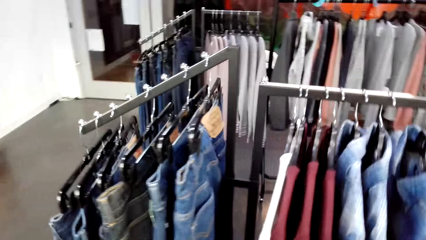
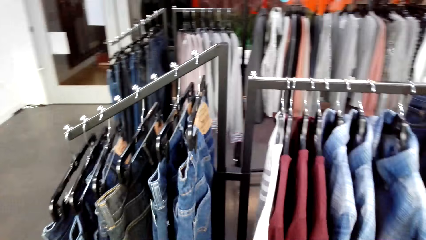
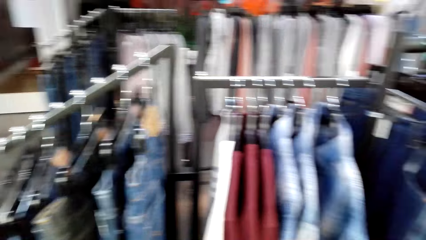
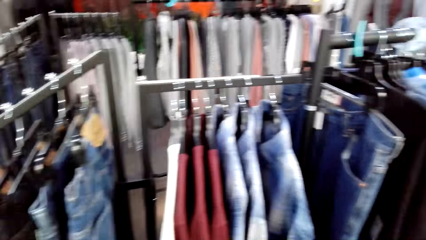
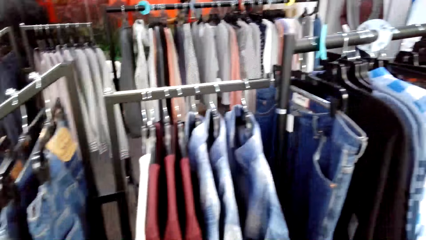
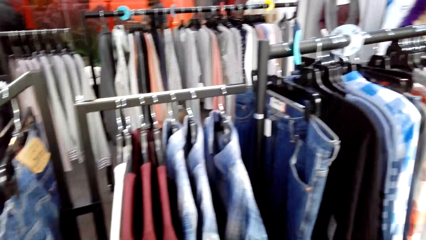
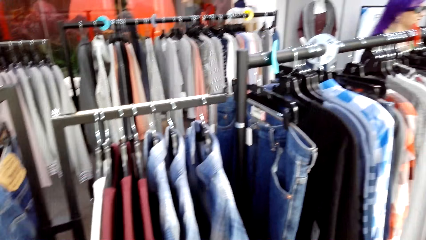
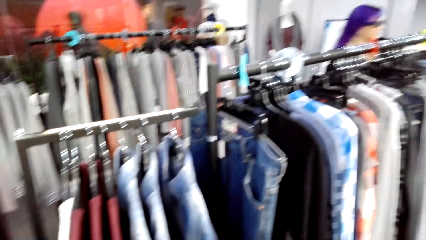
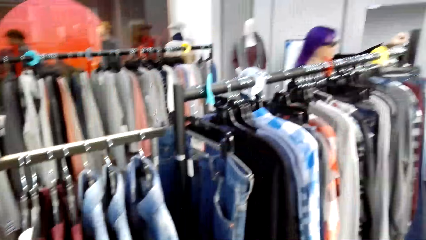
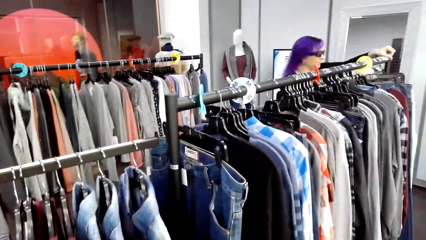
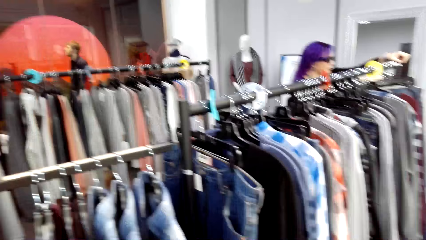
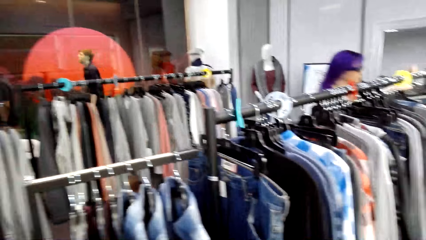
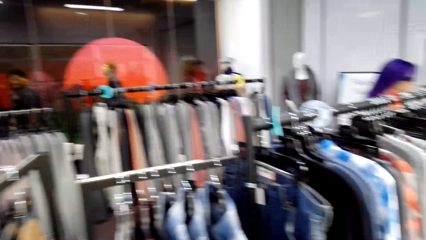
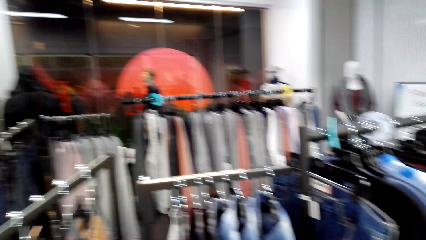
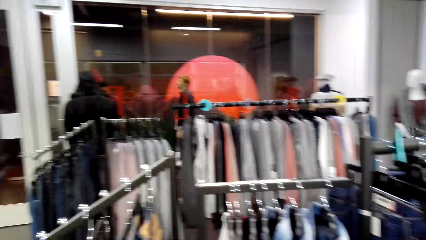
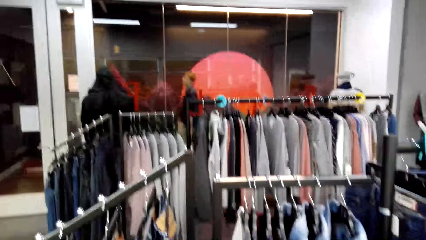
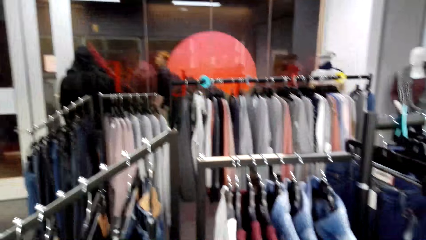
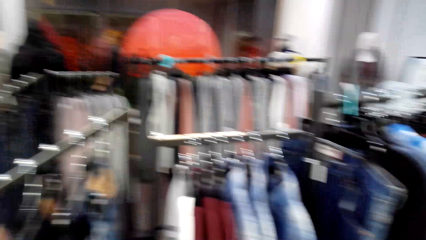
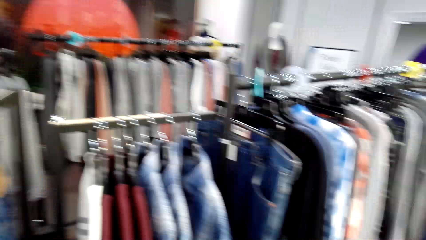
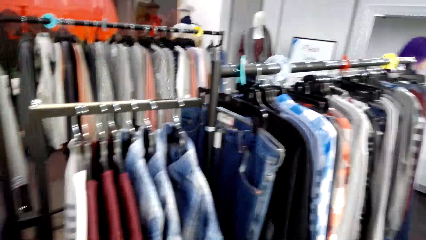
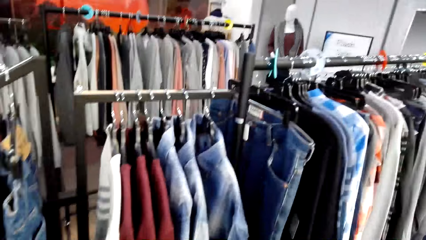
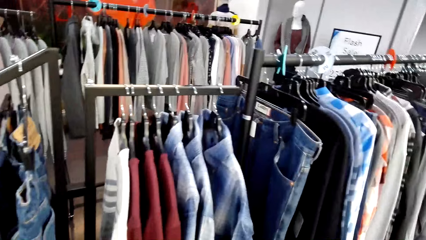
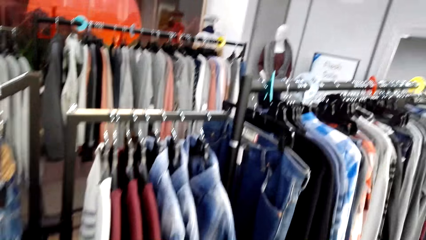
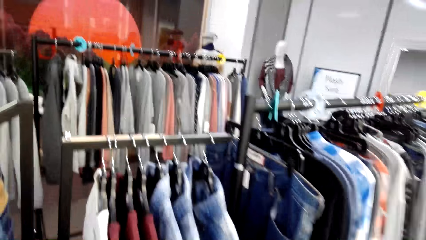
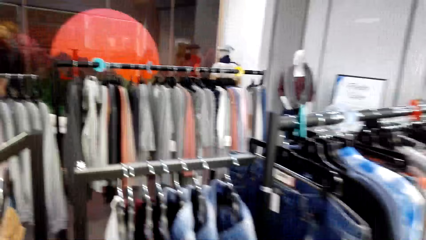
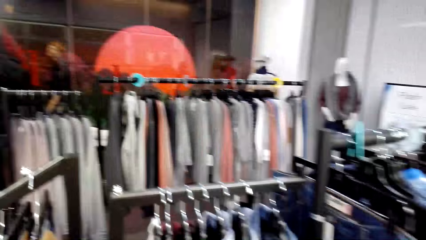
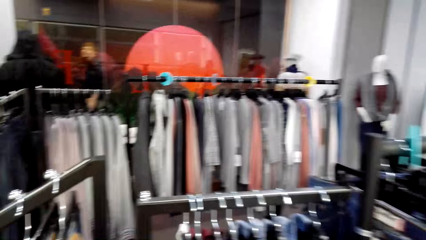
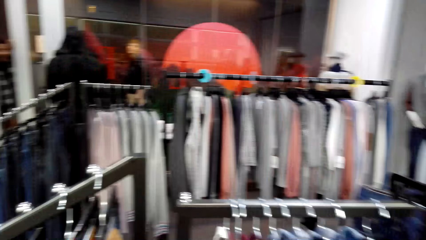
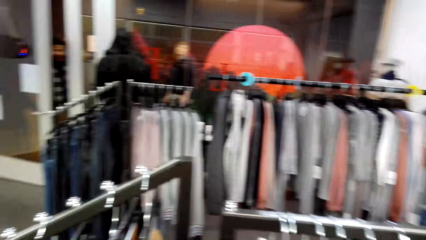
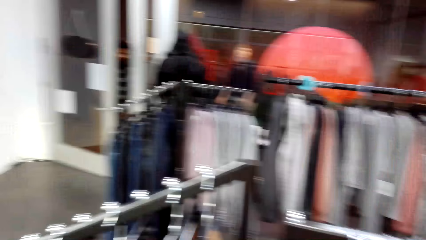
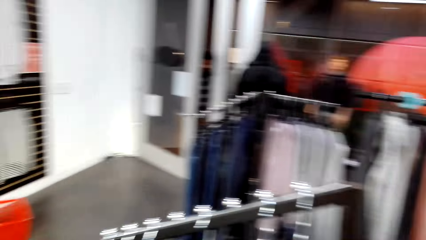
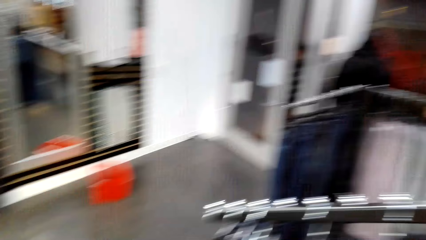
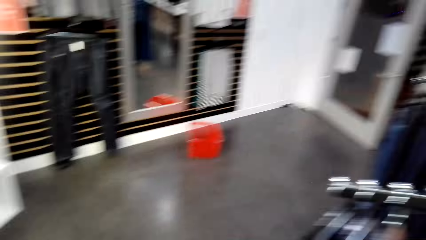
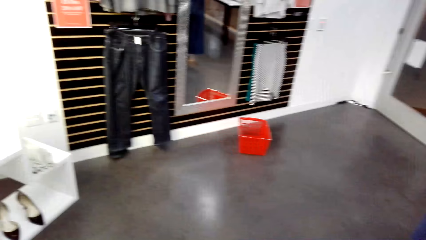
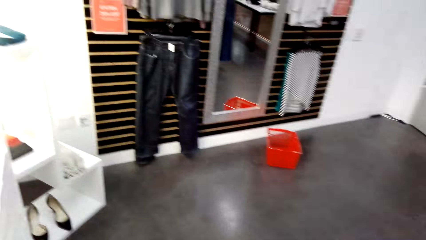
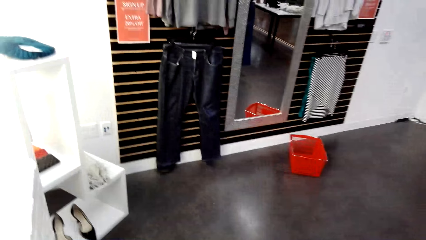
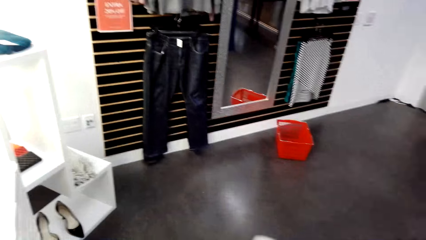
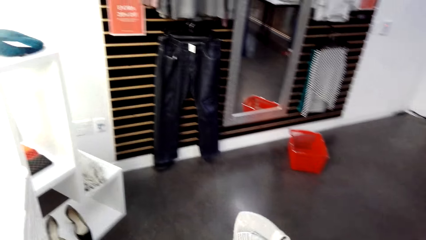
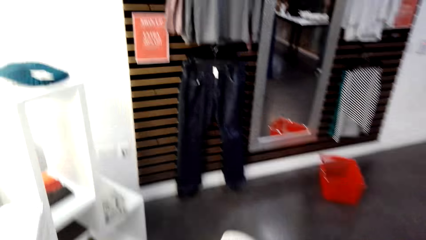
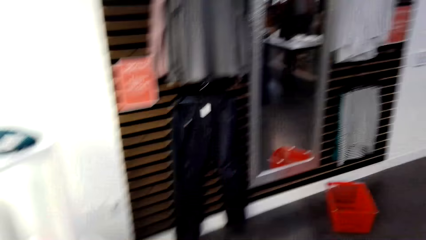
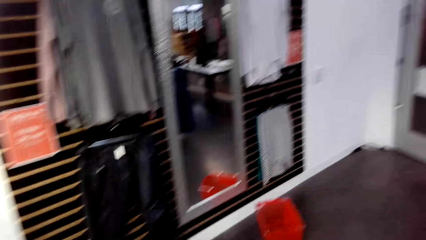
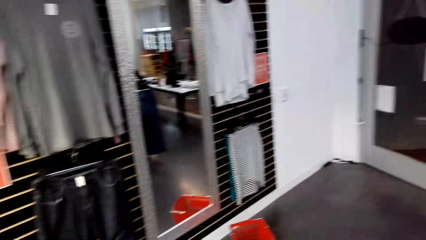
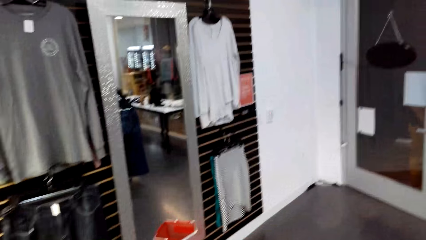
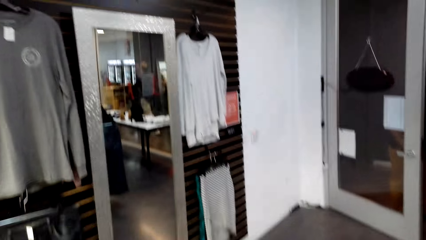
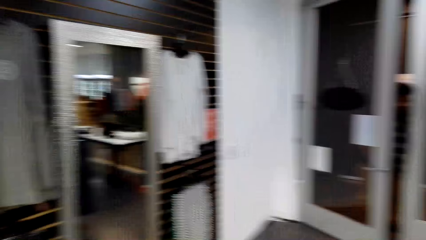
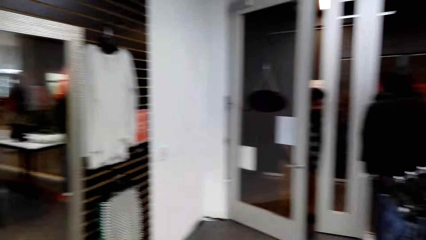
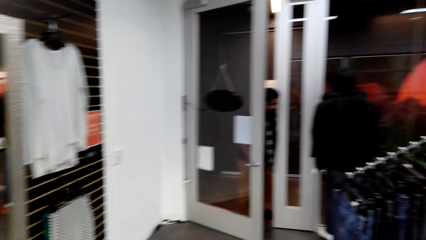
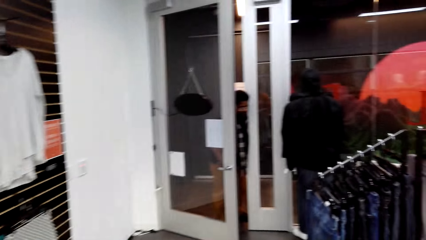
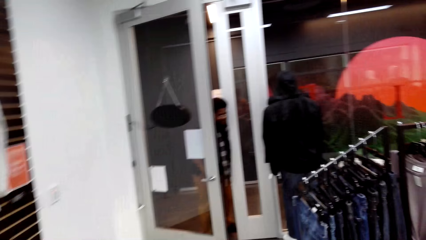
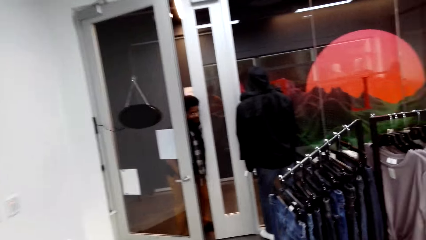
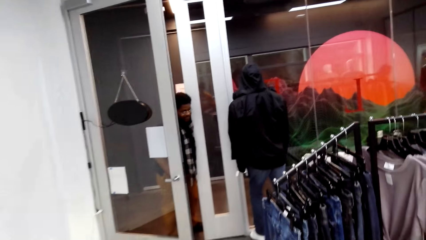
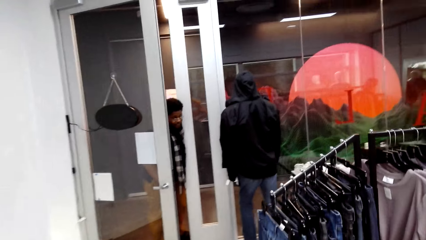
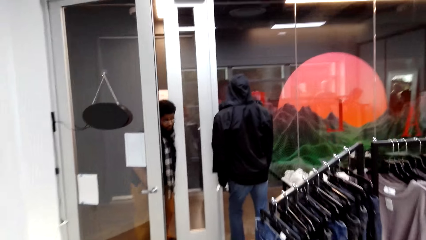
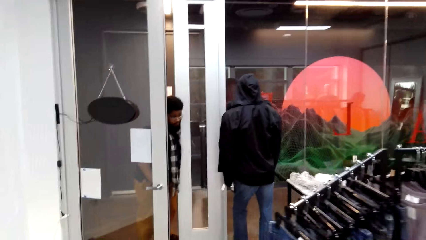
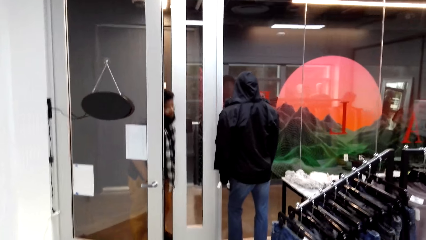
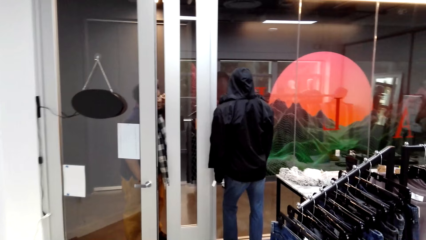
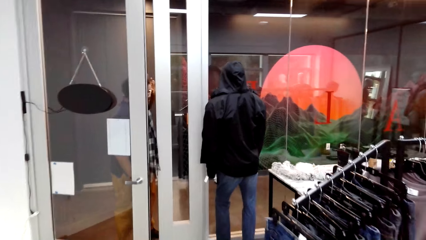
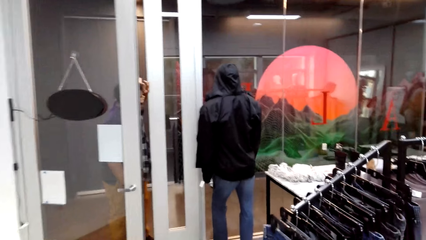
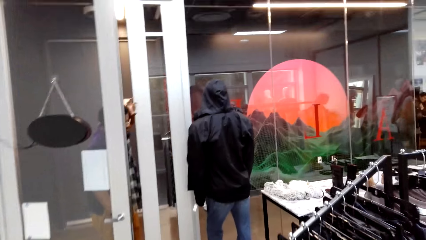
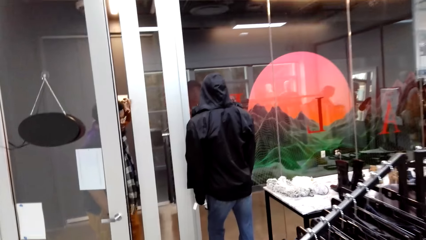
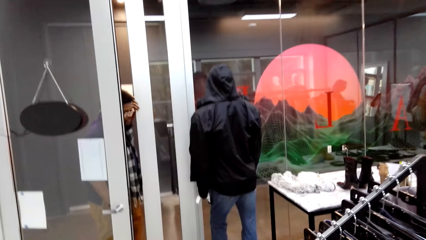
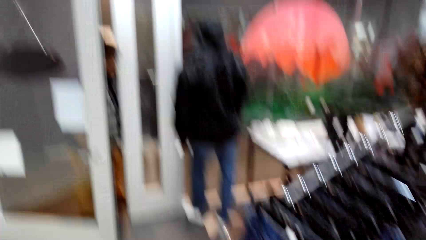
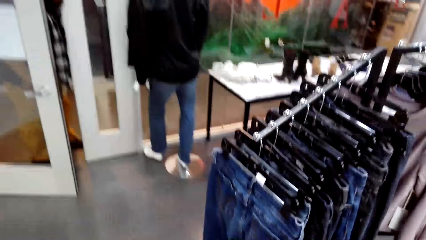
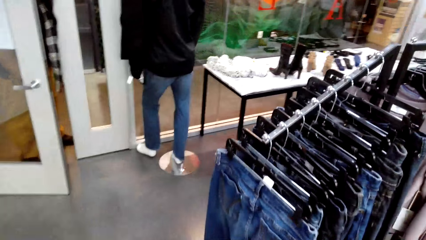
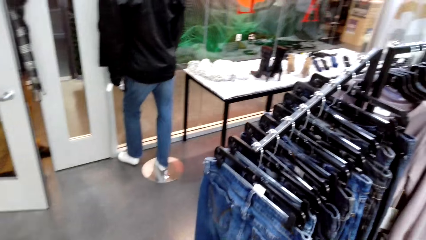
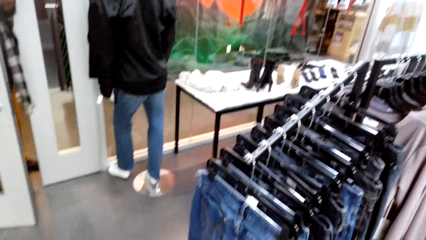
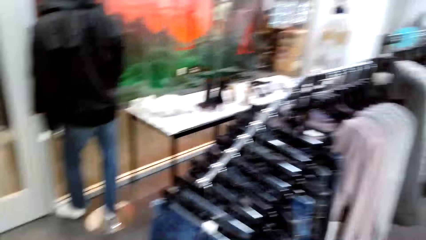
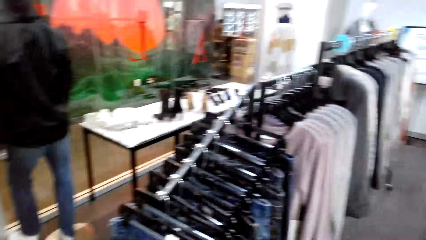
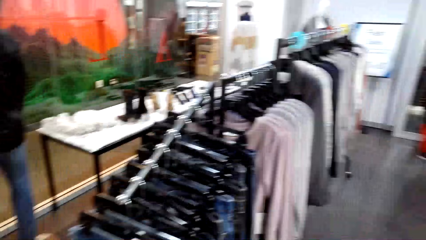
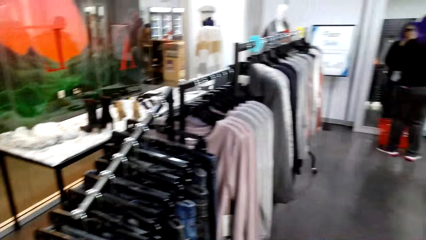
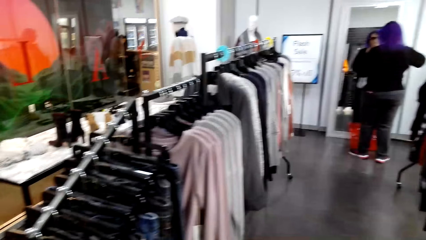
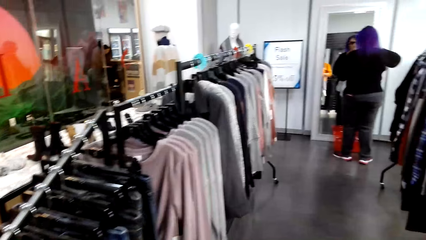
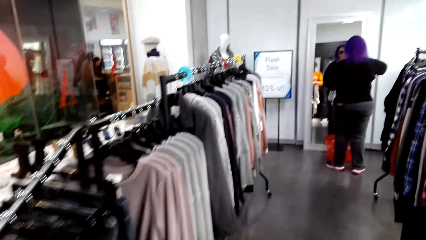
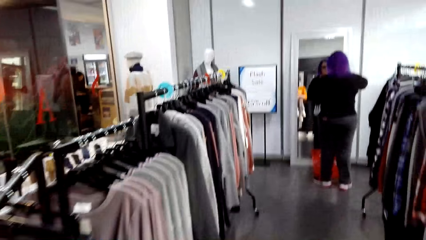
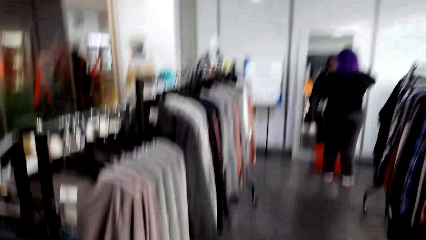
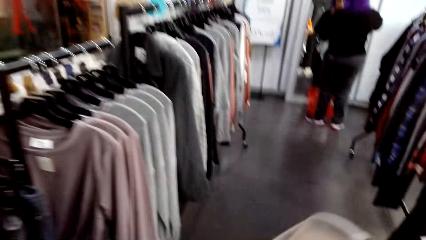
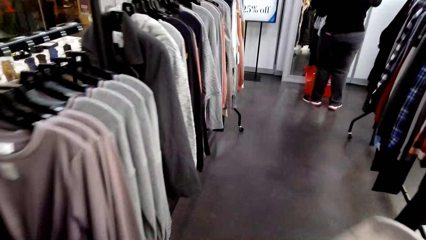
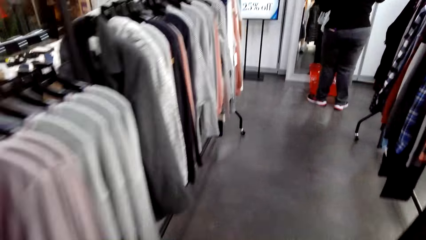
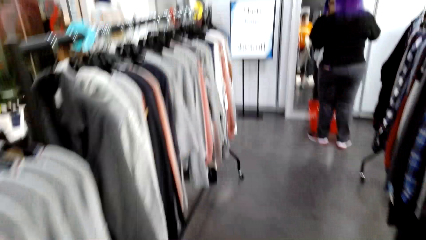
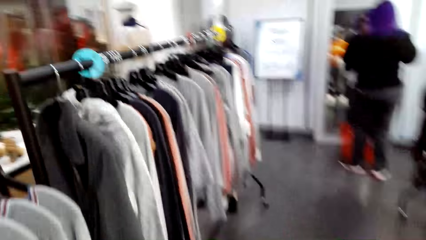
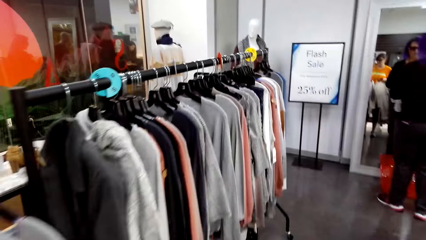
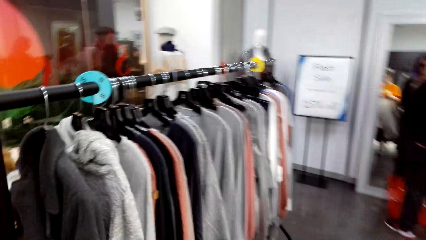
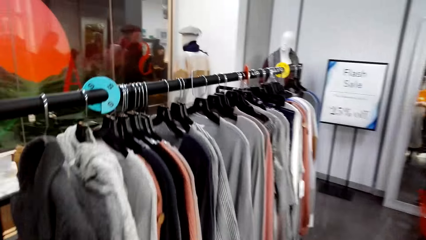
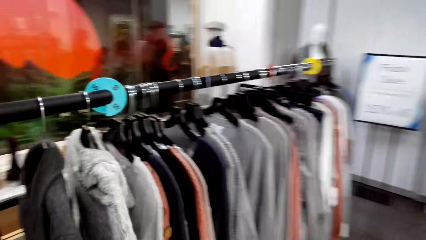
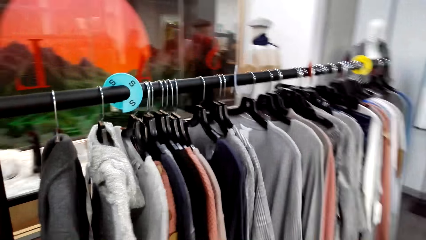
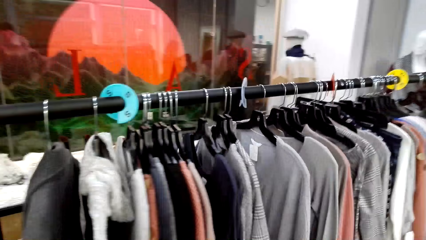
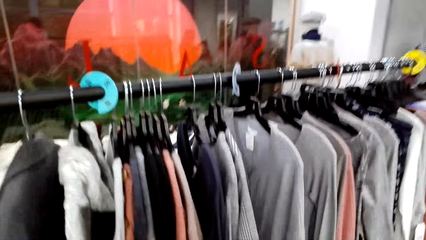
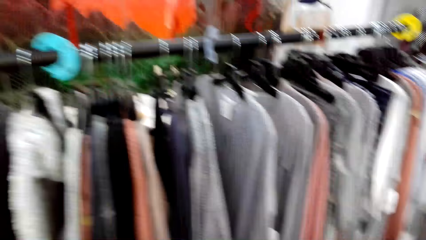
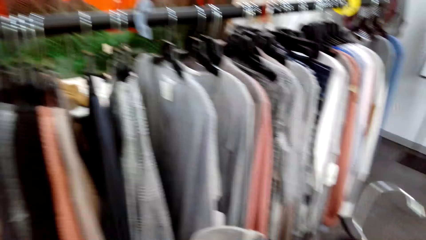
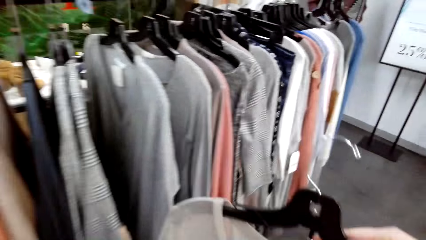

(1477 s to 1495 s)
A lady touches the clothes. A man looks through the window. The lady looks in the mirror.
